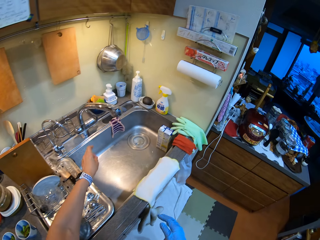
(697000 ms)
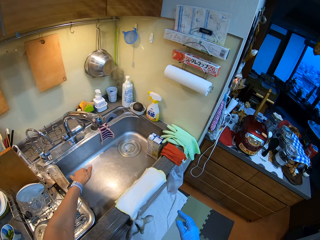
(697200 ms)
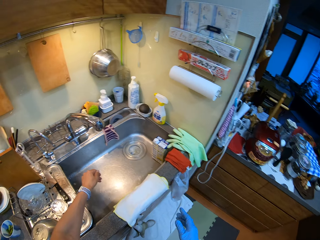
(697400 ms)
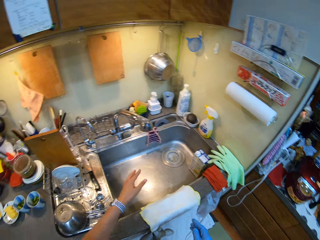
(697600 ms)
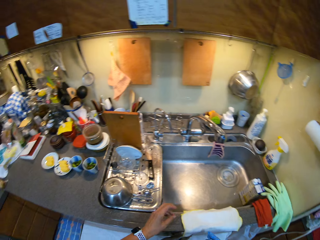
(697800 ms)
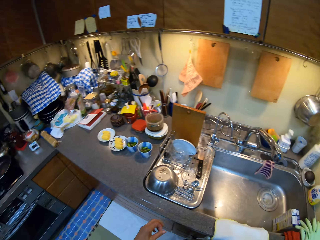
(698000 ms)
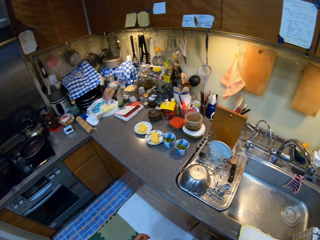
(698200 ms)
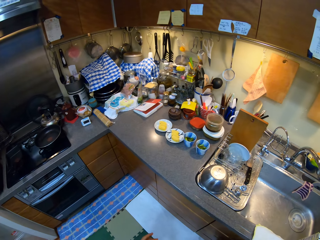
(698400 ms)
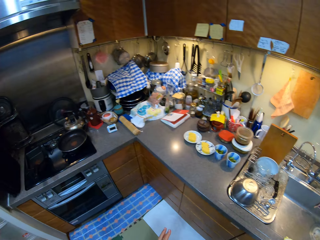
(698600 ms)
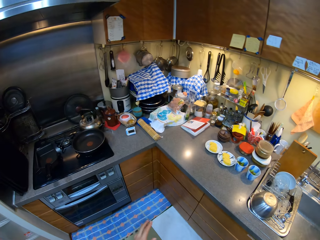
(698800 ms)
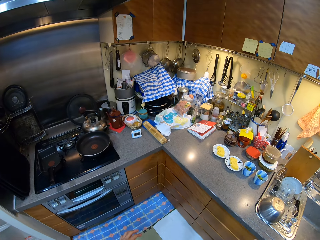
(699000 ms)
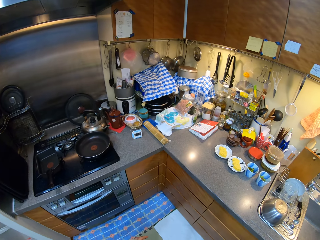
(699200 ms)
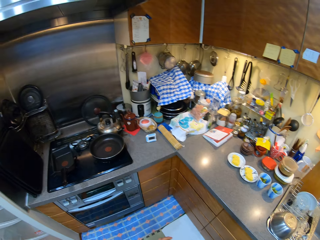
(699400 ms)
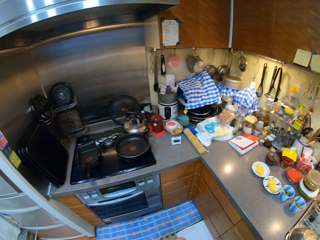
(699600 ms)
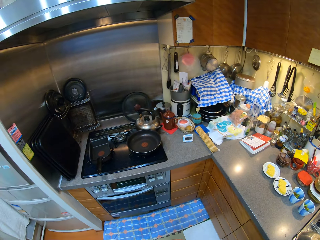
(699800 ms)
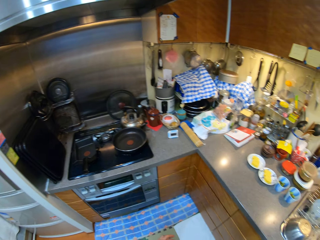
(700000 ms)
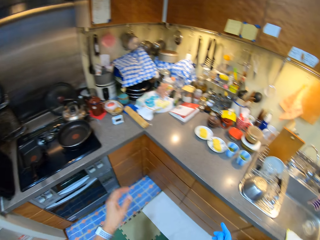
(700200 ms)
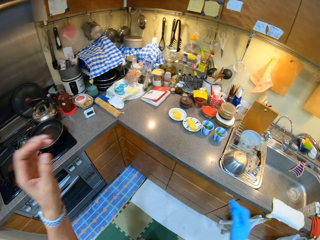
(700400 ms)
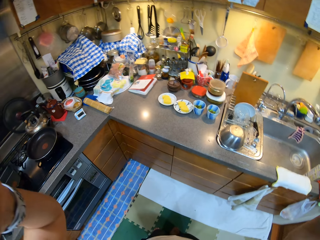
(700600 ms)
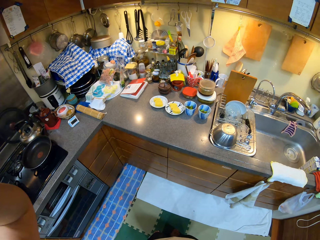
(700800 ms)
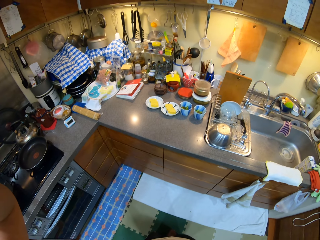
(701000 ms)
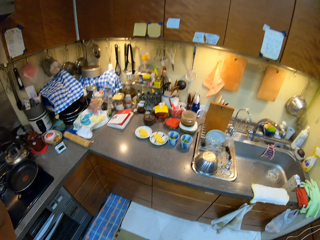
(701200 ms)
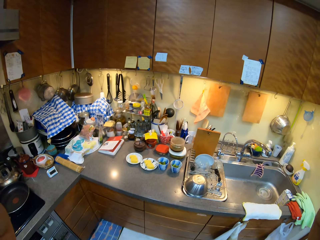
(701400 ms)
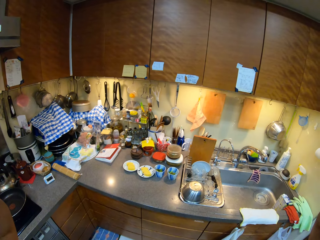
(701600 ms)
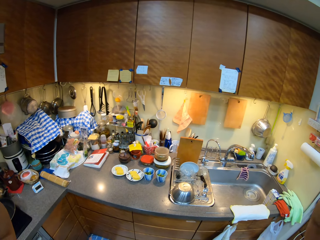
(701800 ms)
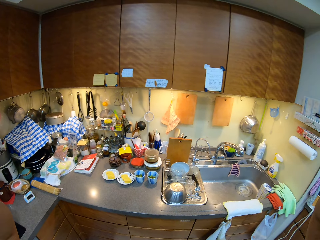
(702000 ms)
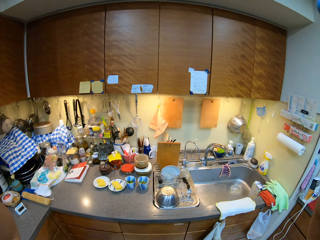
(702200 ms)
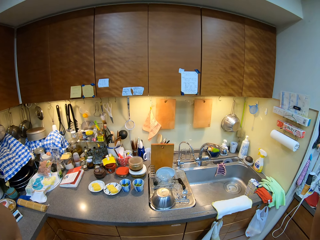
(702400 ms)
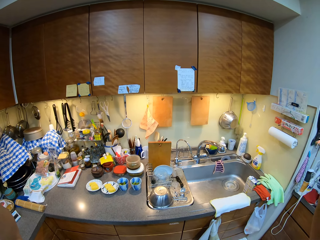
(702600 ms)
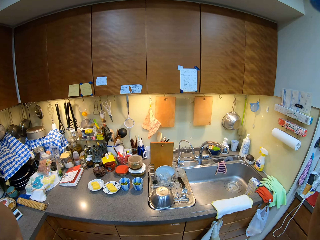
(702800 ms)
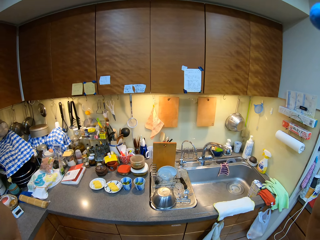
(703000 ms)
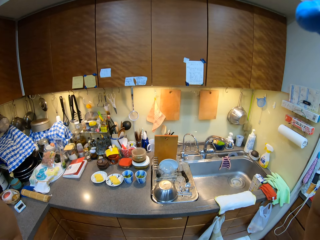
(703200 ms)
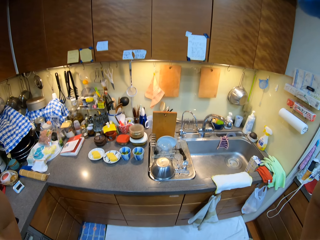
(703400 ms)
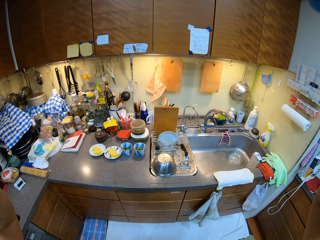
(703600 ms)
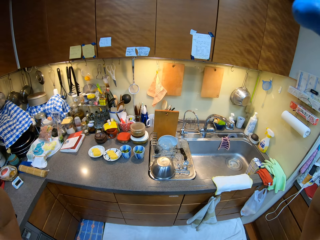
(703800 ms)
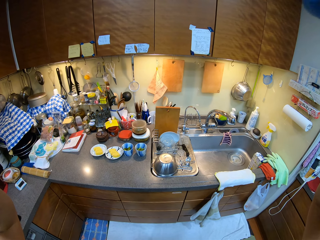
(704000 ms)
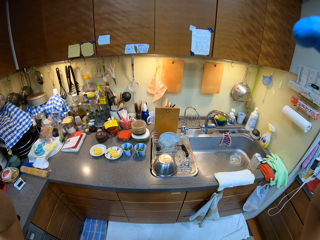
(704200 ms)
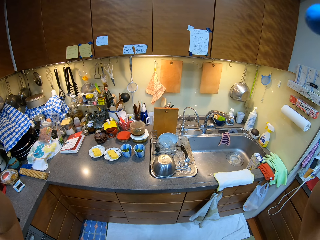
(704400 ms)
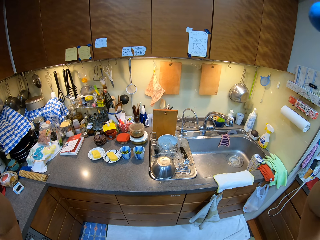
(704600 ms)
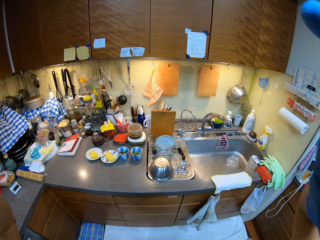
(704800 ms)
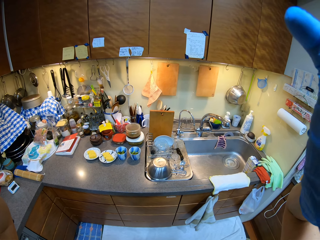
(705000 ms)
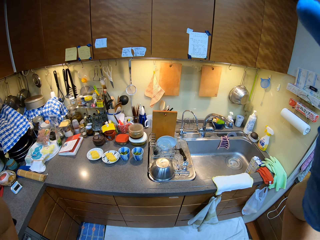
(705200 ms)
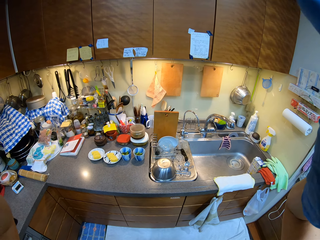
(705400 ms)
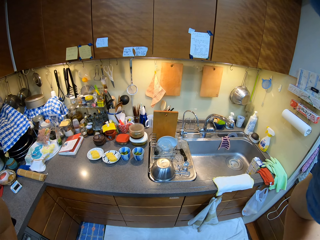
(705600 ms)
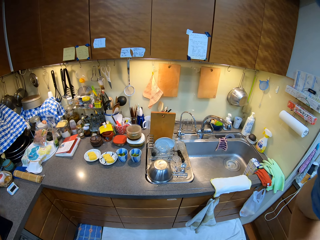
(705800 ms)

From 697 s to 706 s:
The camera wearer walks in the kitchen. They hold the camera. They adjust the camera.
